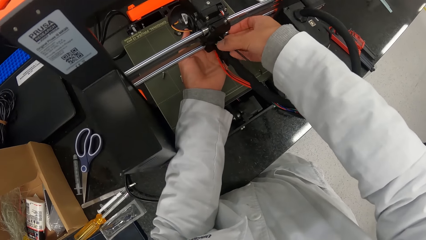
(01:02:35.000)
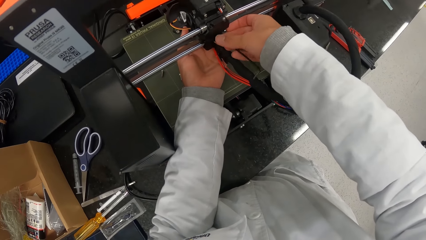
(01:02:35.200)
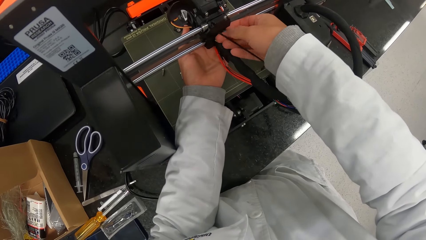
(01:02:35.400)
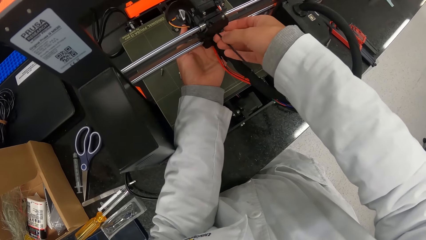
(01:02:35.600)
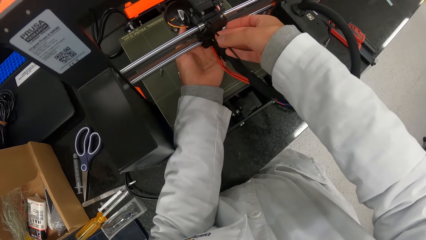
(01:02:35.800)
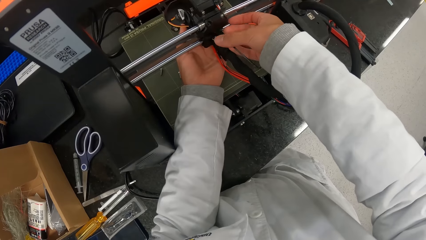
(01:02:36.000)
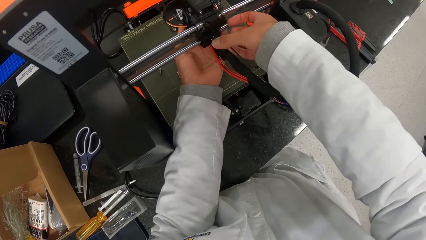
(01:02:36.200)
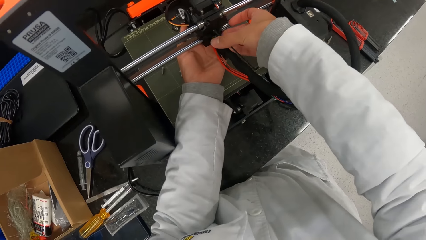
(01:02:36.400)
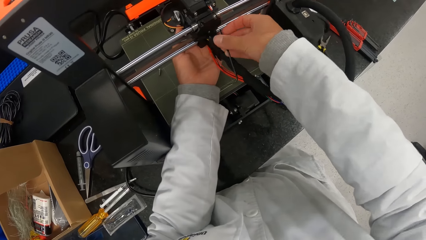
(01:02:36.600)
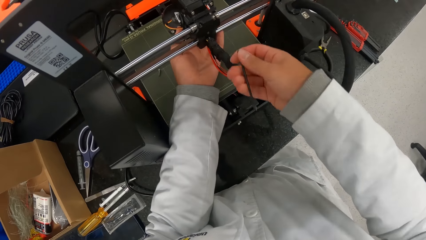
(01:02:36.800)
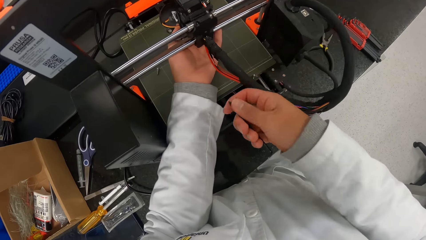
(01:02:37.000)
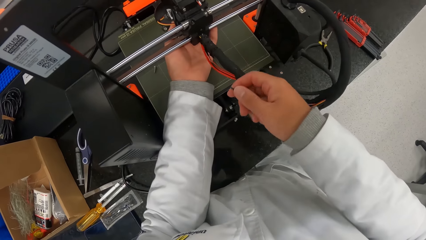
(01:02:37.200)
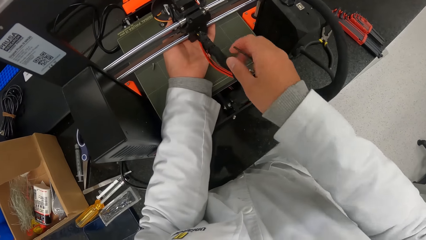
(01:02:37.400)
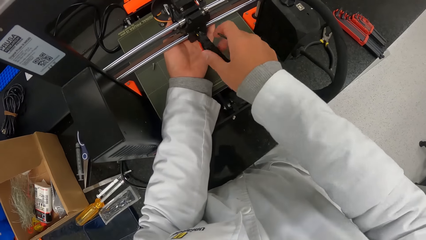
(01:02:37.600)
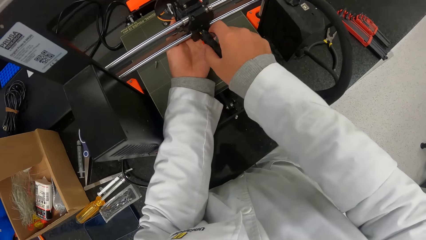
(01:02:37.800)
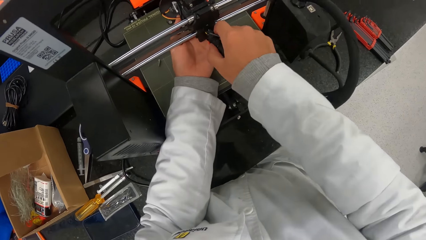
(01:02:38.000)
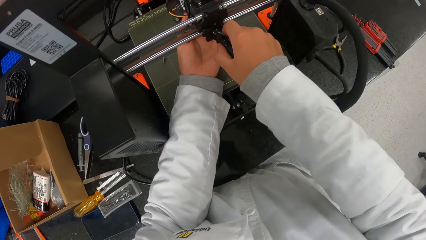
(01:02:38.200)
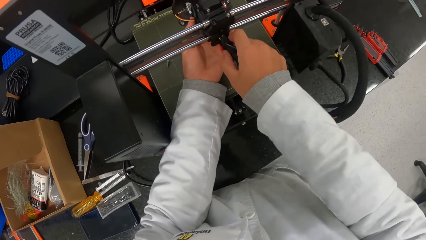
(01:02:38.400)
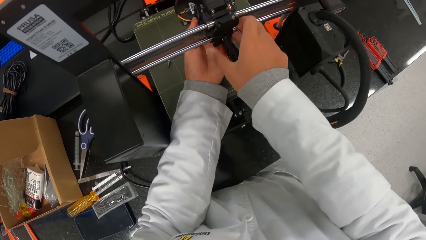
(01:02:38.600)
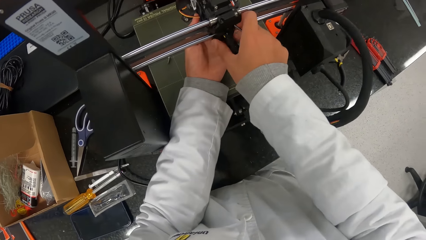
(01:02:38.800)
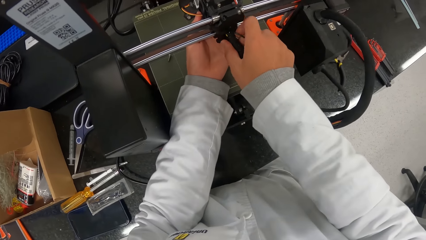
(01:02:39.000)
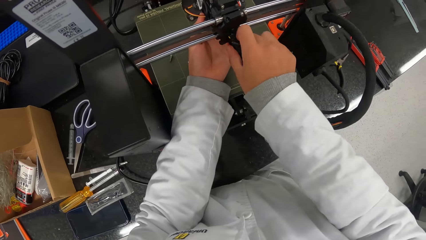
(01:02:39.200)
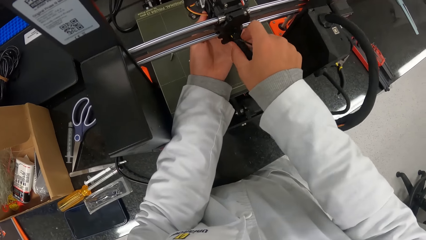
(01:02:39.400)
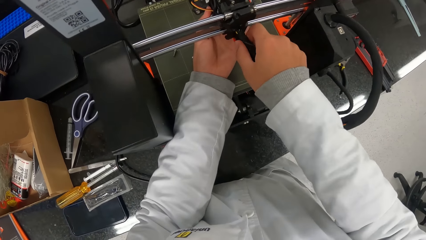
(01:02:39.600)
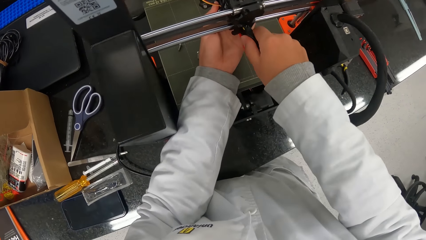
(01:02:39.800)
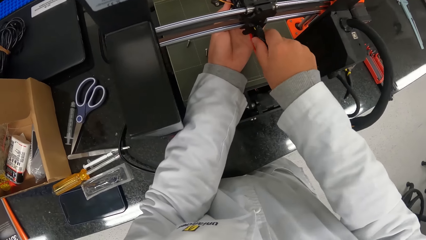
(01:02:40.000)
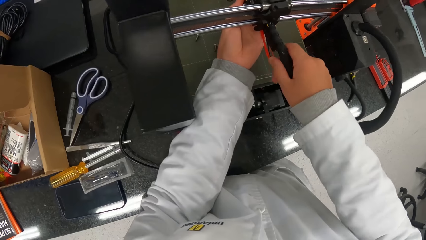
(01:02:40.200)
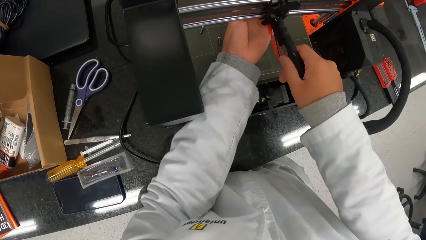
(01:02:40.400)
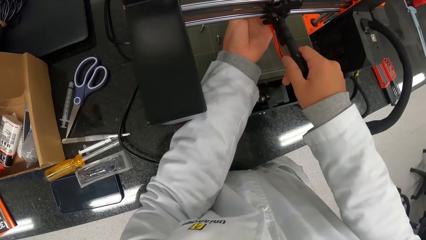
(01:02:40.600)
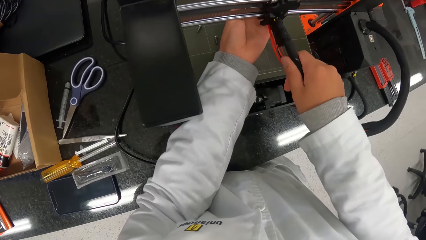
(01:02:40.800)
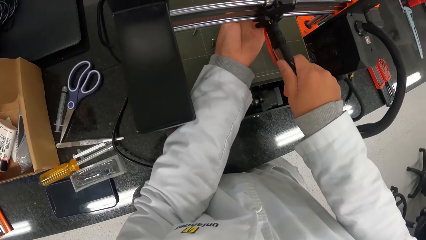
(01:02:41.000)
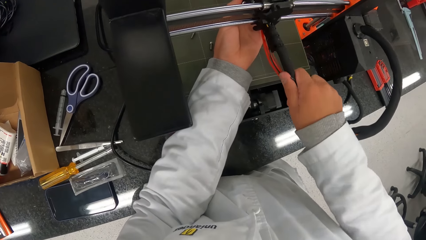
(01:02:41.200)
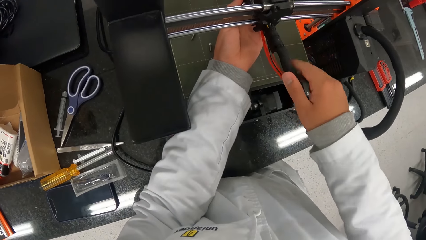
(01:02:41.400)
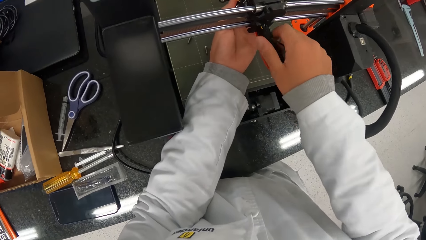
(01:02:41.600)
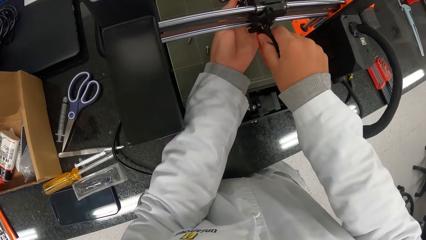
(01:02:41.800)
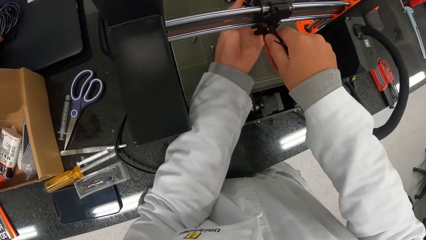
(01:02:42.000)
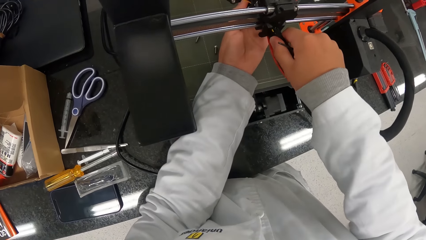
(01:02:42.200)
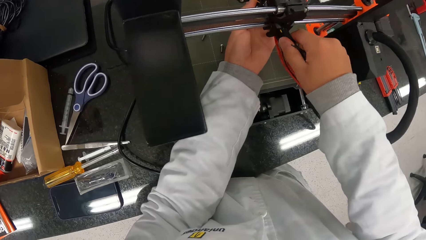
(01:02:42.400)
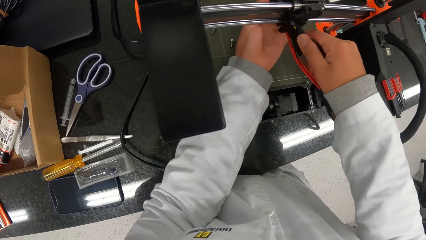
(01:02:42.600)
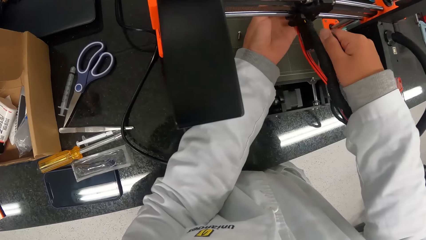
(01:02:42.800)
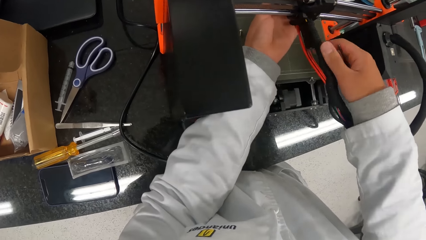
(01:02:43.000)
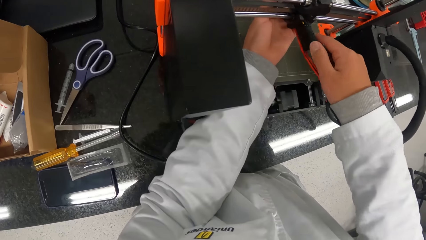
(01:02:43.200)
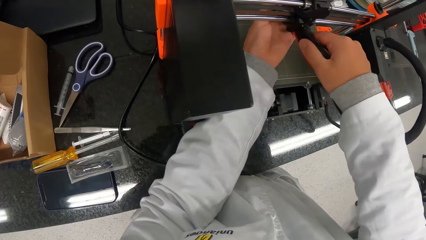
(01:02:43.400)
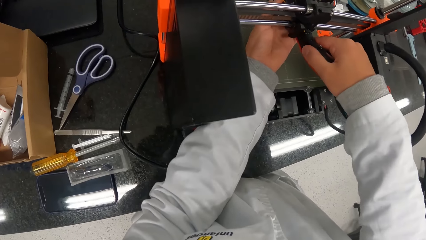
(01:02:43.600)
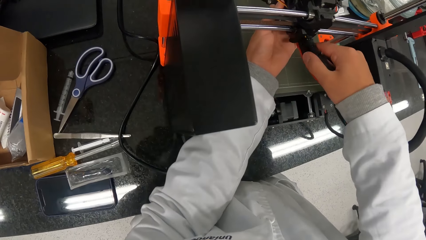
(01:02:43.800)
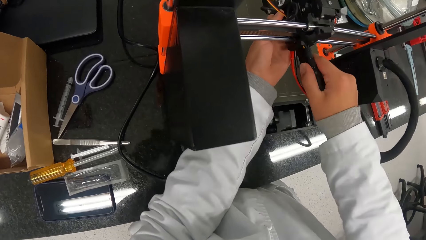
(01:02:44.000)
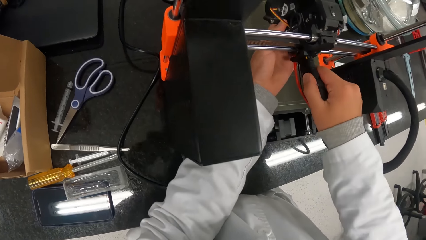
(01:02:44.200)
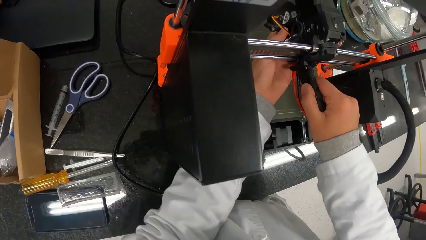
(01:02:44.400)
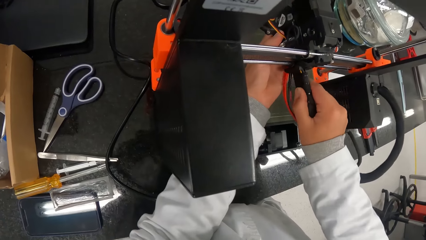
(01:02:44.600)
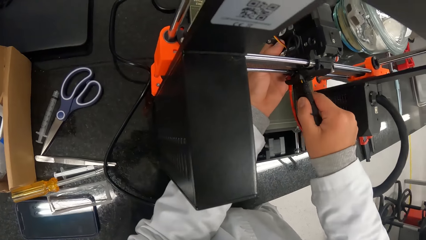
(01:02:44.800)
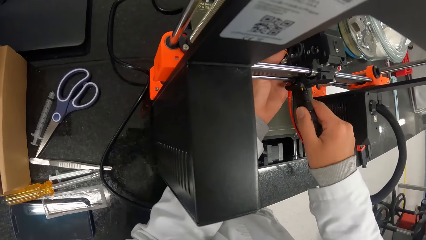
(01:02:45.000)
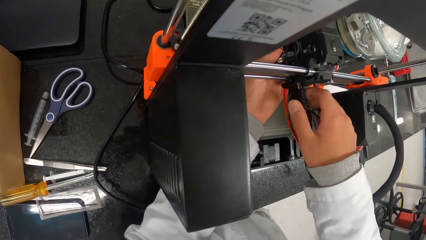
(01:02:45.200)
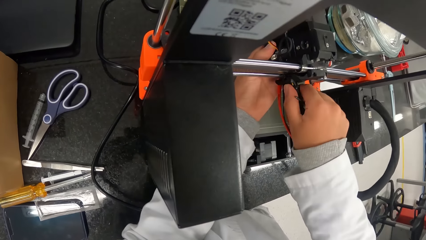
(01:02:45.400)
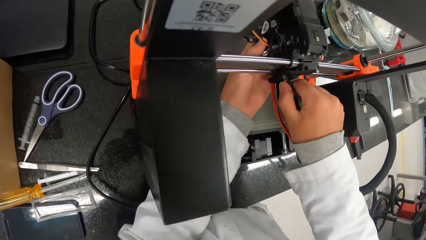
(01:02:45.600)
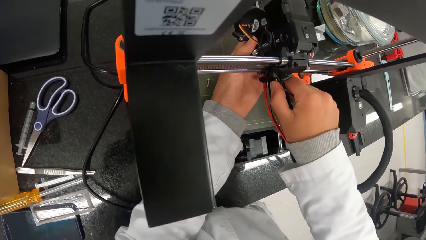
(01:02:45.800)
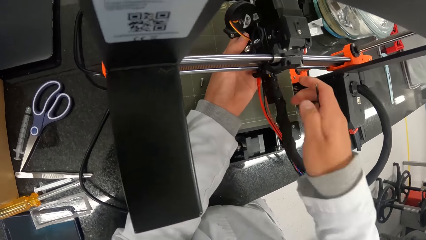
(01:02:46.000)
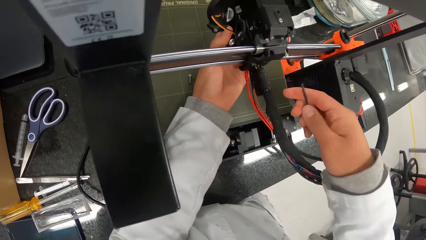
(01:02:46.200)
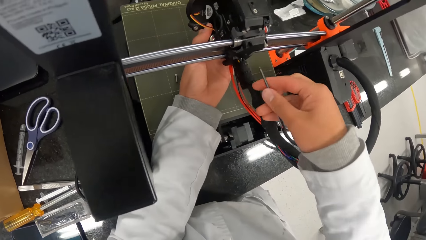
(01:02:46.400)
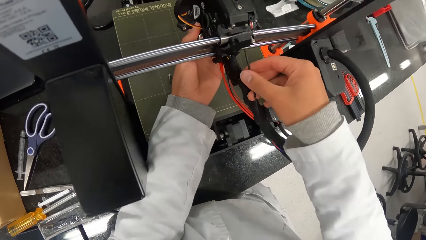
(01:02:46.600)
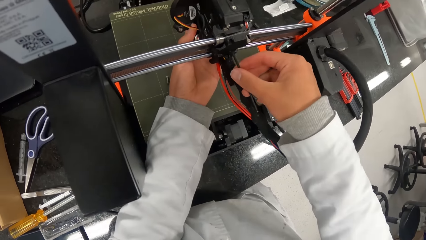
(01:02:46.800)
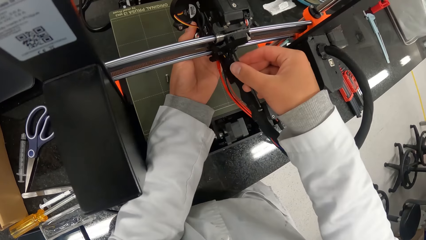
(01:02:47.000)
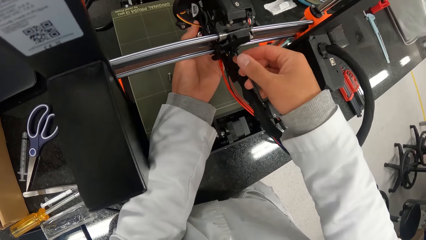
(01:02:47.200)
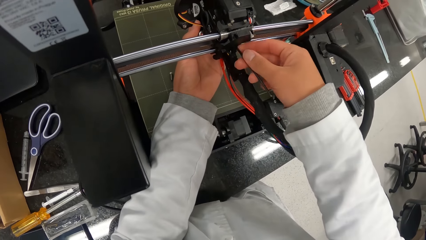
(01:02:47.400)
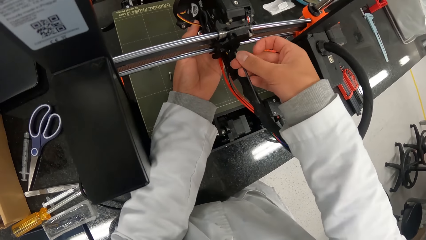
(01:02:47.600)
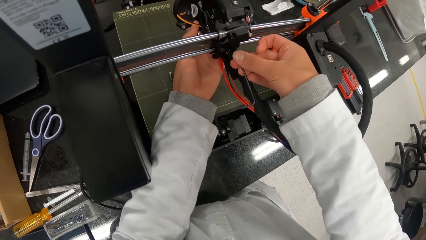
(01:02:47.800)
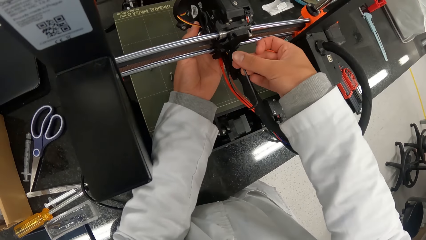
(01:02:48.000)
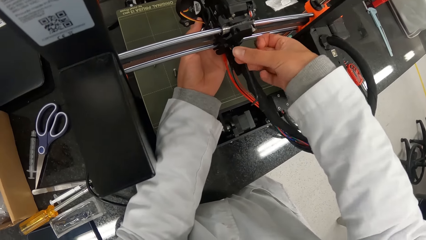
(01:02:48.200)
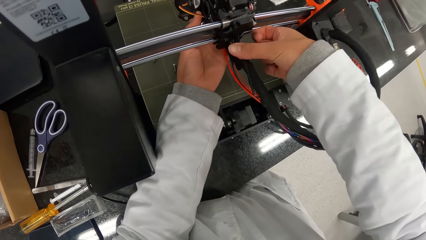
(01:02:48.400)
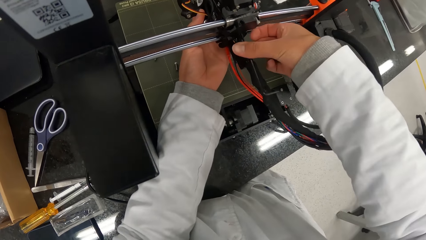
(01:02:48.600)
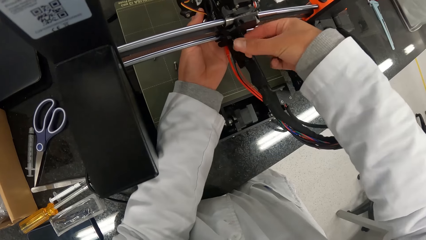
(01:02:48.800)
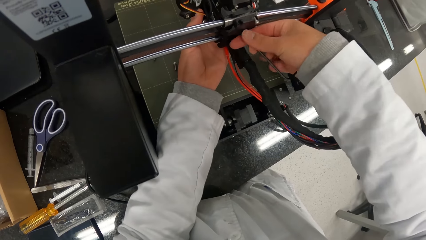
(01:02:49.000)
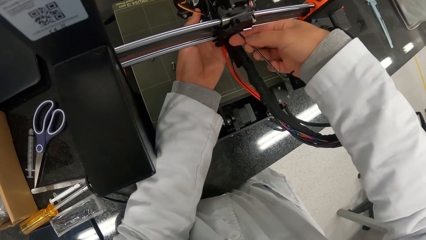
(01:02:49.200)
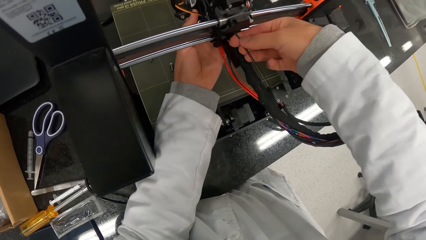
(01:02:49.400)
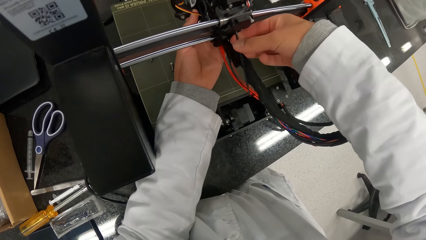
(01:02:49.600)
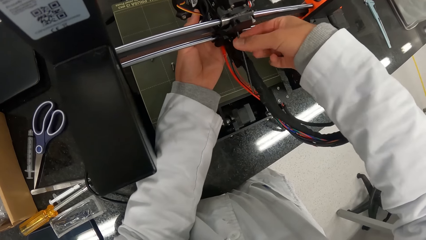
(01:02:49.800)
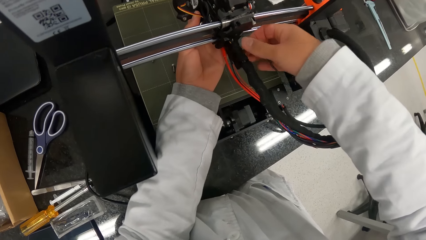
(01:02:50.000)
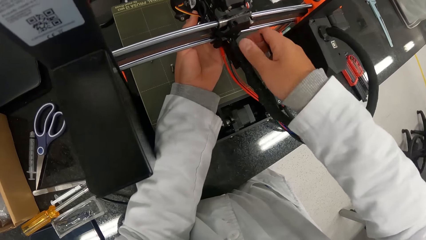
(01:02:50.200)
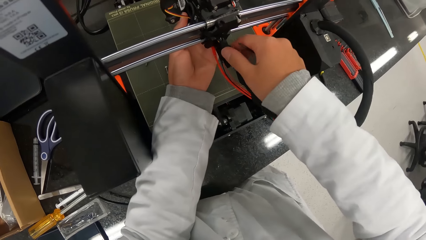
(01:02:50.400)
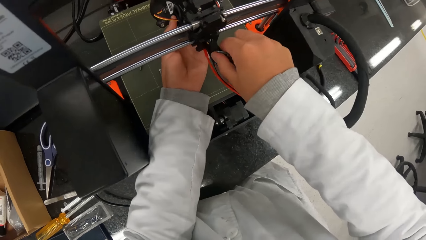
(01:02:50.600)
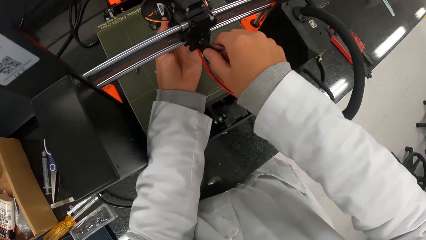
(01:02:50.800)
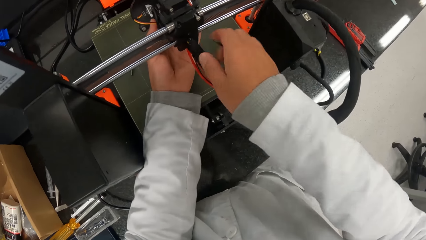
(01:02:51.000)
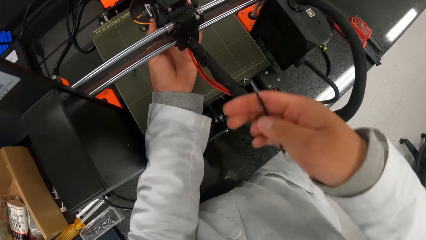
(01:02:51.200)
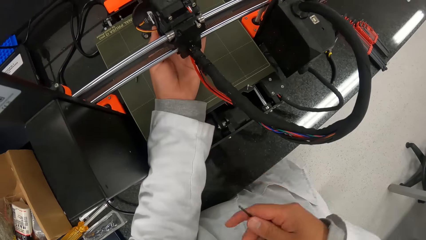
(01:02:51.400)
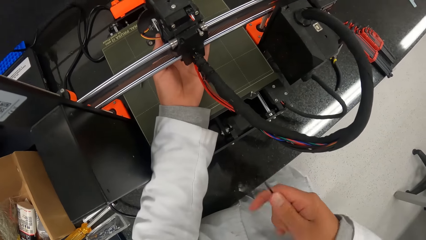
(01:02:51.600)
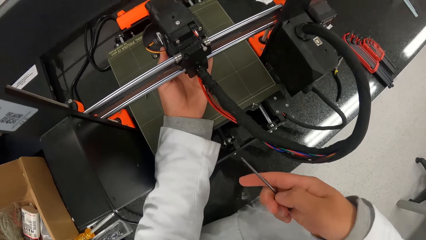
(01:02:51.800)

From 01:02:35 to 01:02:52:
The camera wearer releases the screw from the machine. He pulls a black cable with his right hand. He holds the wires with the right hand. He pulls the rubber in the wires. He pulls the wire in the machine with the right hand. He inserts the screwdriver in the machine. He dislodges the screw on the hotend assembly with the allen key in his right hand. He pulls the black cable with his right hand. He holds the wire. He releases the hand from the machine.
